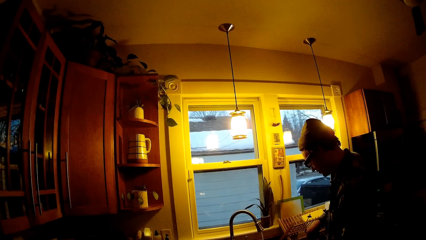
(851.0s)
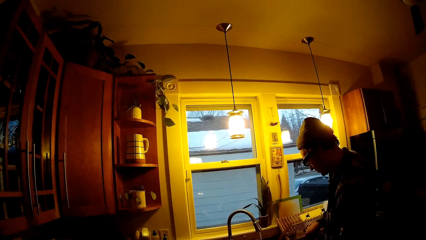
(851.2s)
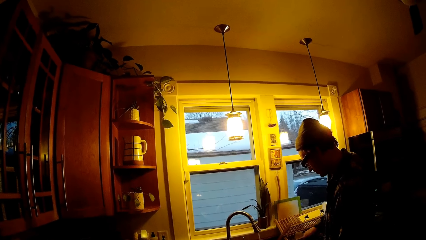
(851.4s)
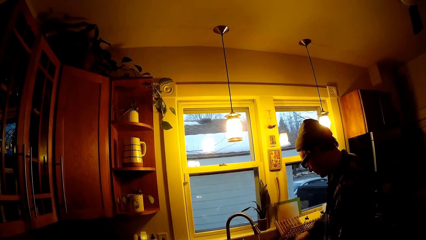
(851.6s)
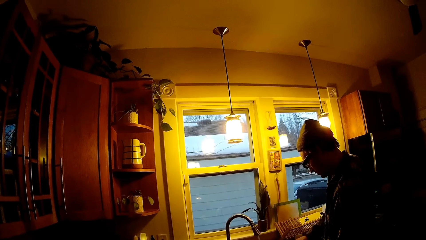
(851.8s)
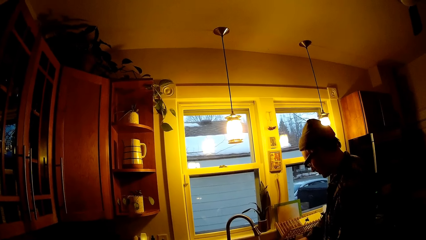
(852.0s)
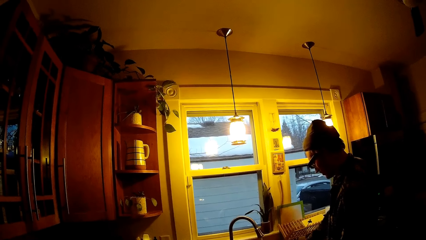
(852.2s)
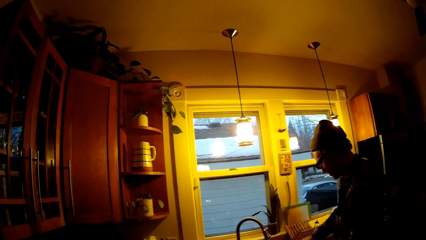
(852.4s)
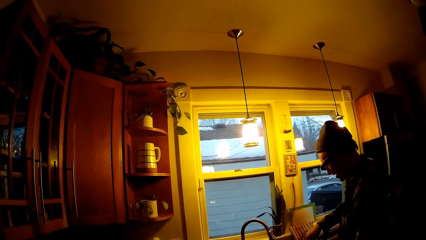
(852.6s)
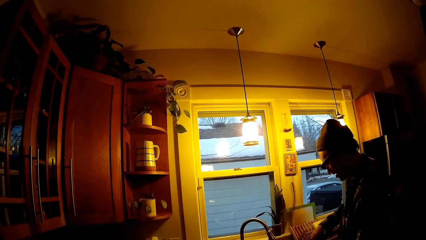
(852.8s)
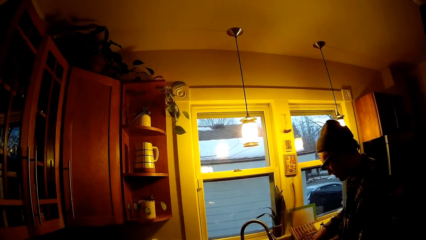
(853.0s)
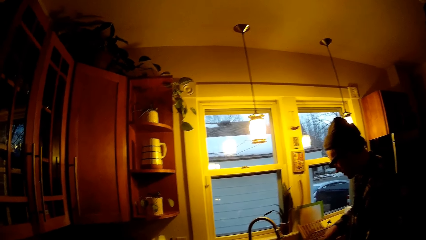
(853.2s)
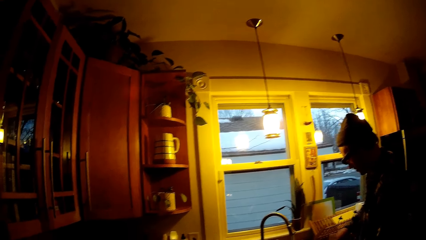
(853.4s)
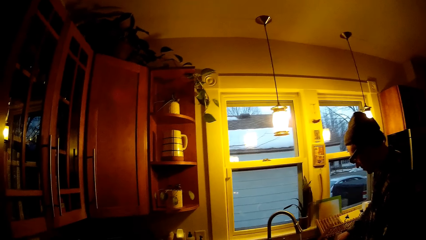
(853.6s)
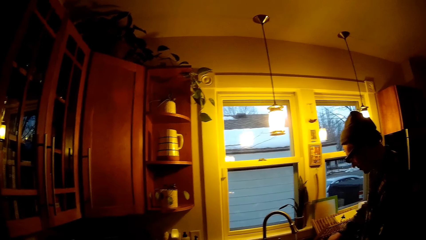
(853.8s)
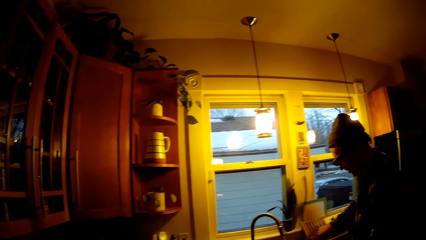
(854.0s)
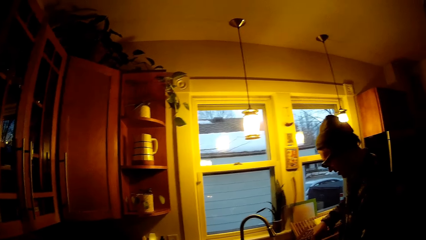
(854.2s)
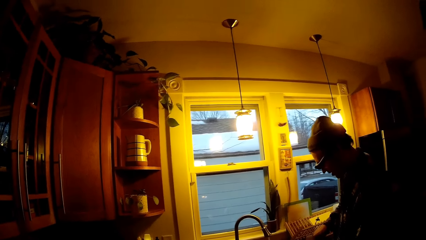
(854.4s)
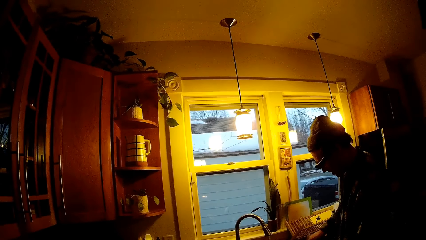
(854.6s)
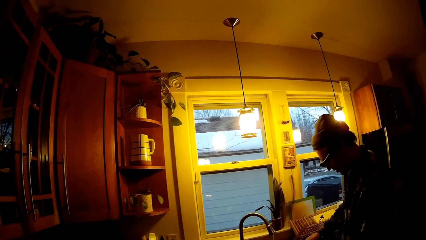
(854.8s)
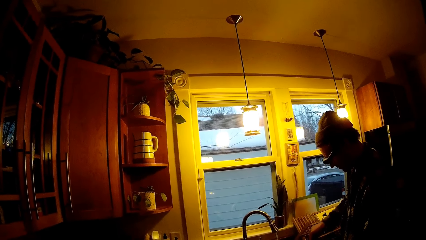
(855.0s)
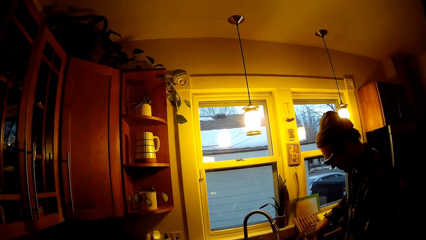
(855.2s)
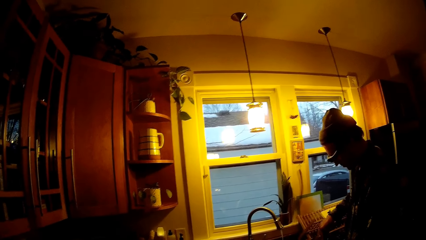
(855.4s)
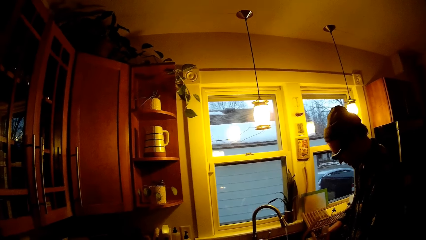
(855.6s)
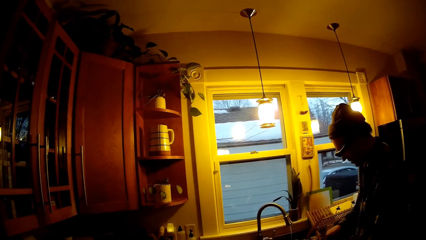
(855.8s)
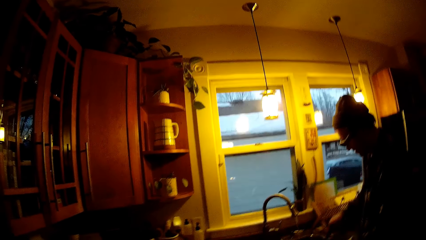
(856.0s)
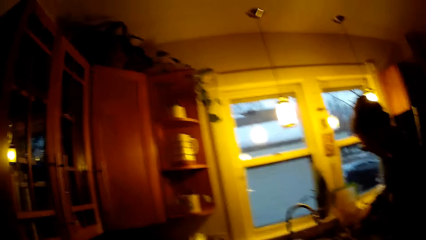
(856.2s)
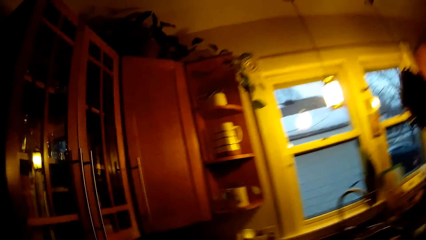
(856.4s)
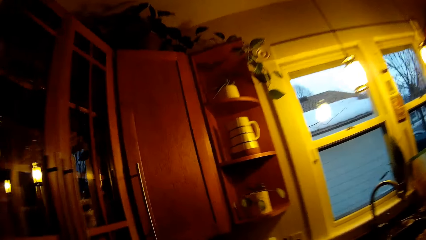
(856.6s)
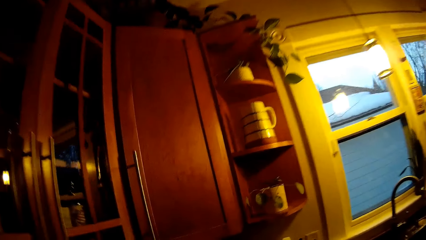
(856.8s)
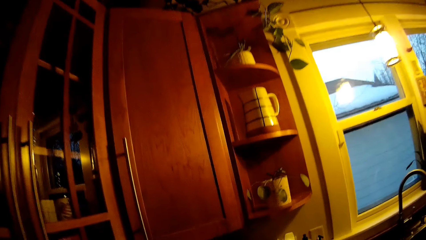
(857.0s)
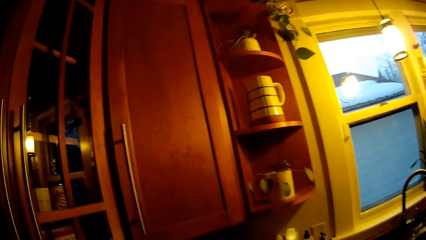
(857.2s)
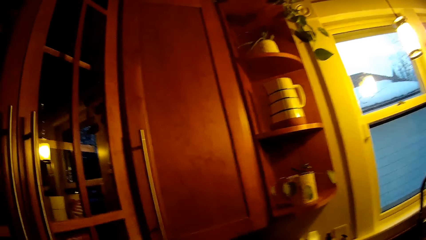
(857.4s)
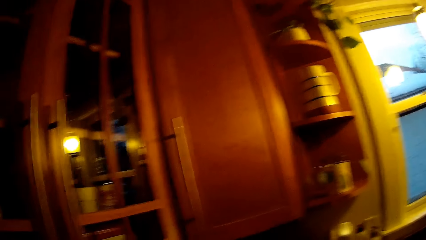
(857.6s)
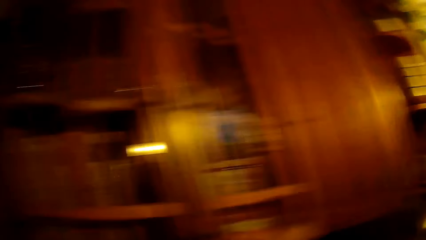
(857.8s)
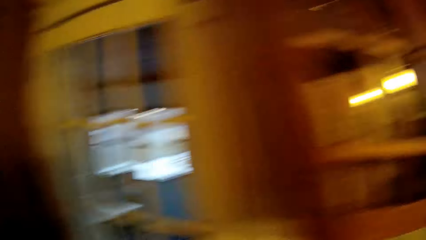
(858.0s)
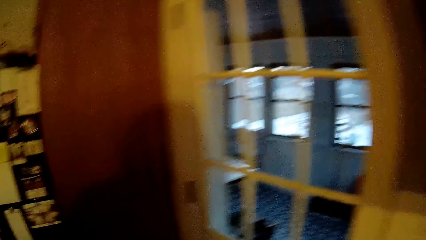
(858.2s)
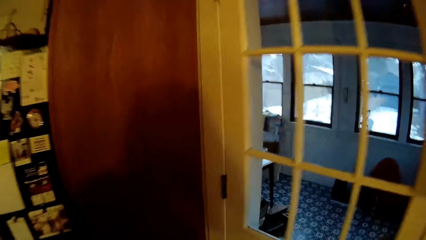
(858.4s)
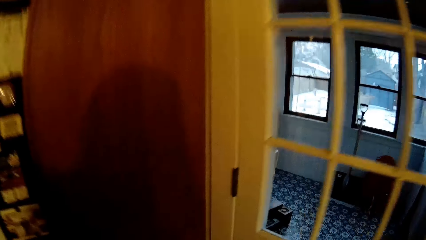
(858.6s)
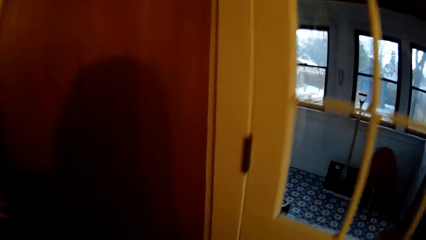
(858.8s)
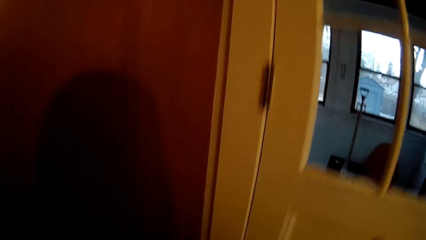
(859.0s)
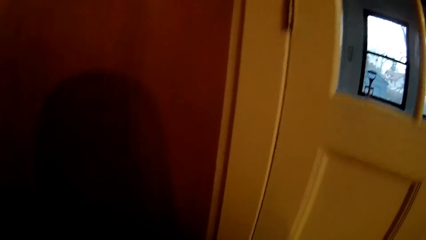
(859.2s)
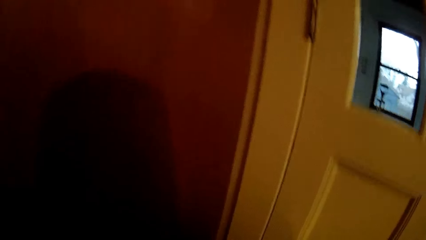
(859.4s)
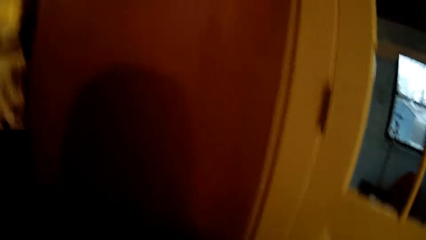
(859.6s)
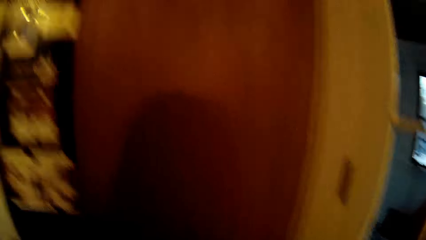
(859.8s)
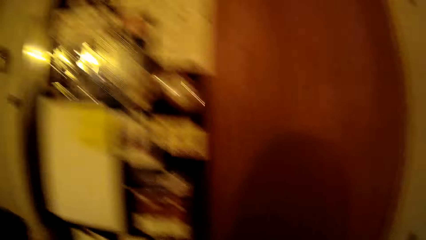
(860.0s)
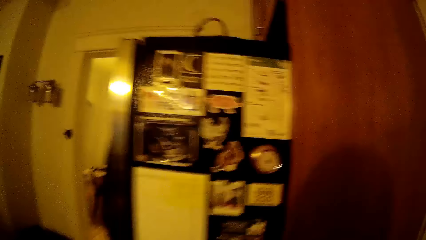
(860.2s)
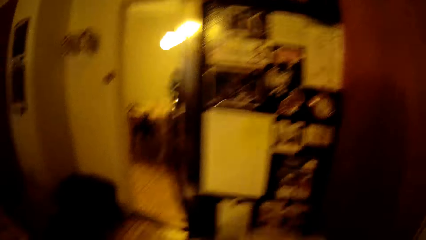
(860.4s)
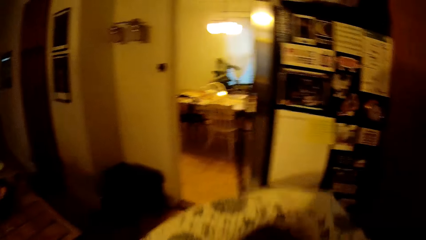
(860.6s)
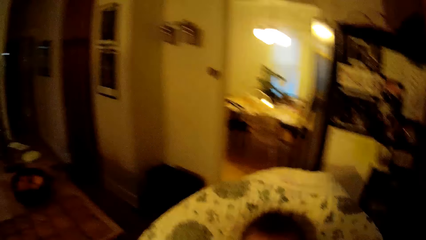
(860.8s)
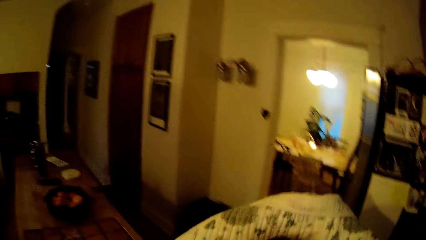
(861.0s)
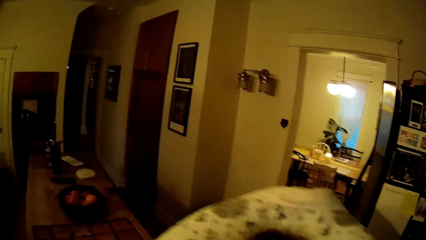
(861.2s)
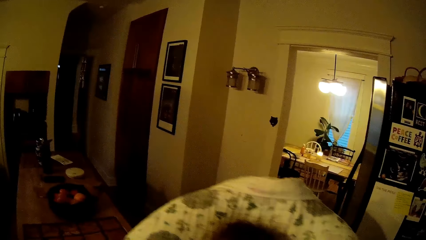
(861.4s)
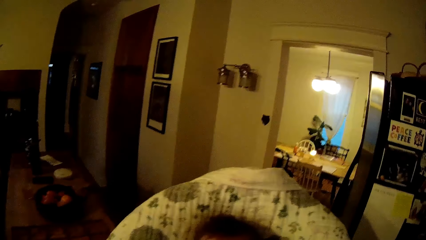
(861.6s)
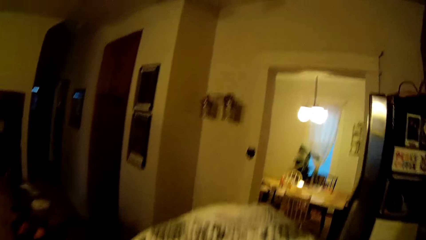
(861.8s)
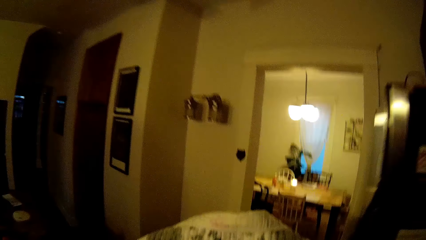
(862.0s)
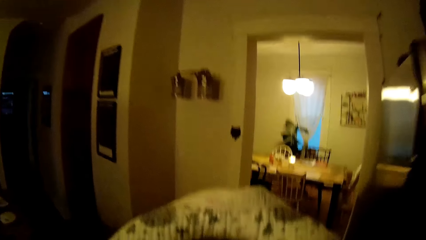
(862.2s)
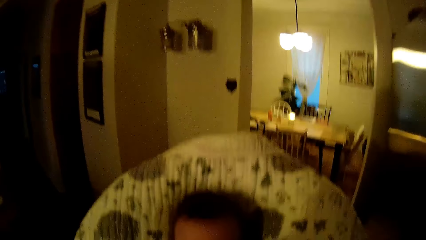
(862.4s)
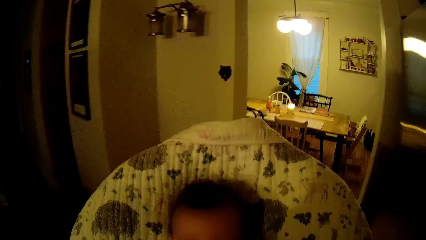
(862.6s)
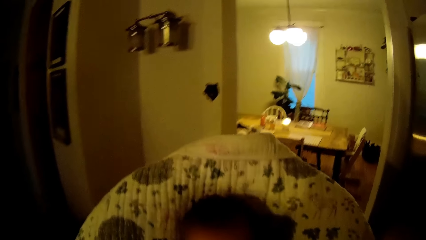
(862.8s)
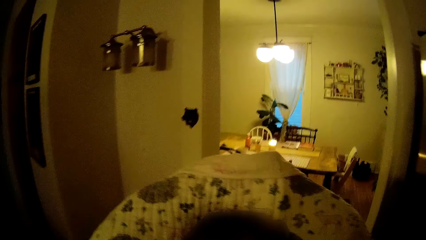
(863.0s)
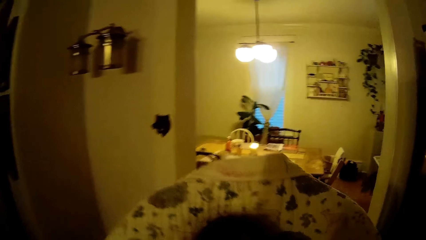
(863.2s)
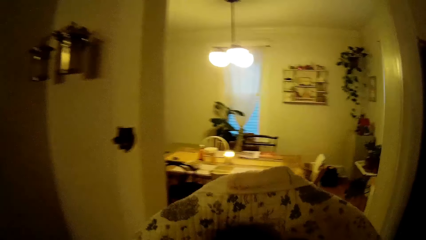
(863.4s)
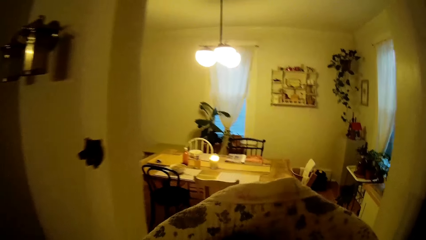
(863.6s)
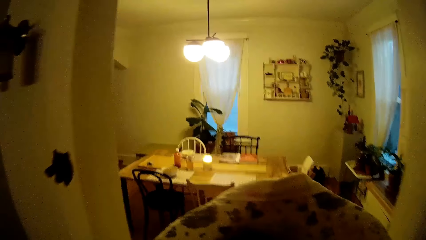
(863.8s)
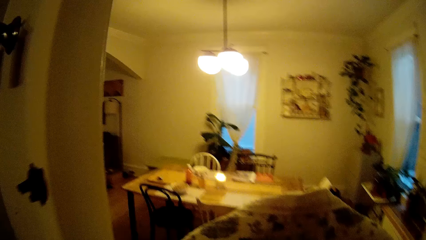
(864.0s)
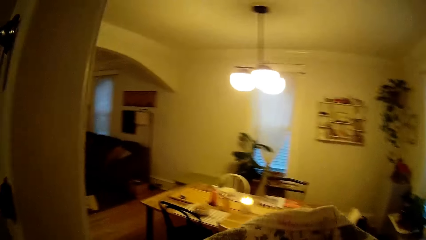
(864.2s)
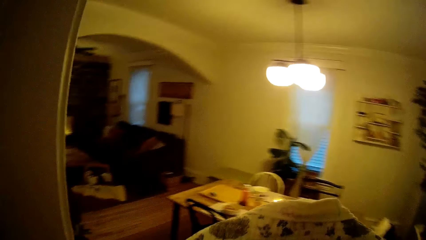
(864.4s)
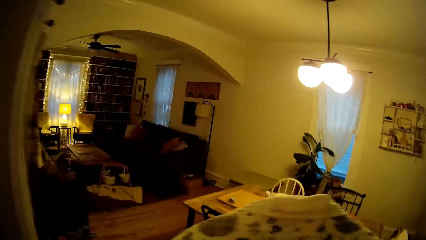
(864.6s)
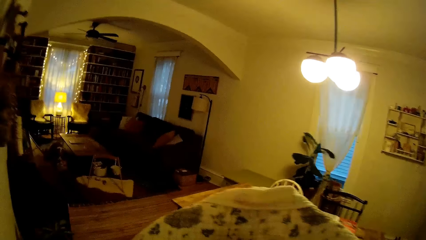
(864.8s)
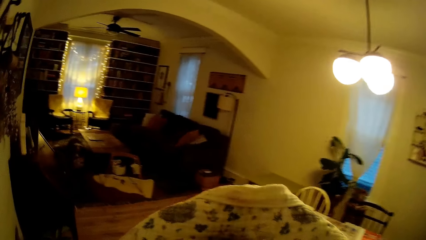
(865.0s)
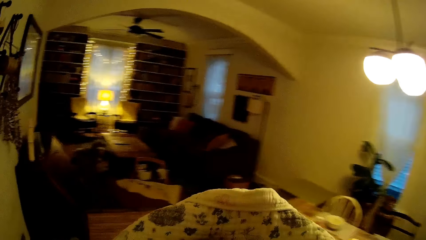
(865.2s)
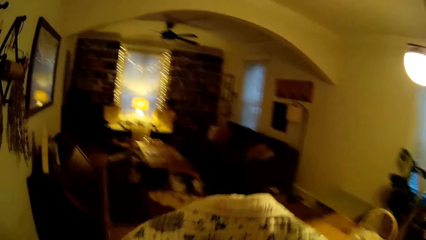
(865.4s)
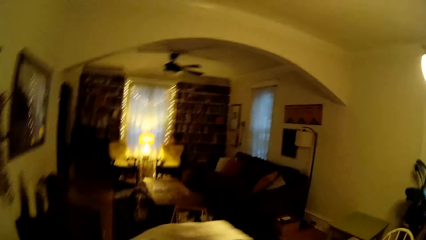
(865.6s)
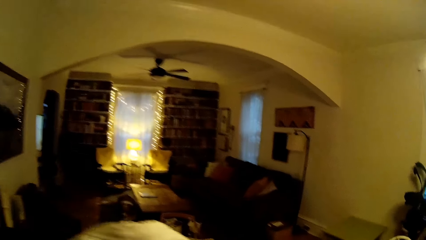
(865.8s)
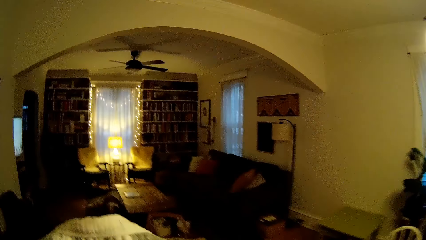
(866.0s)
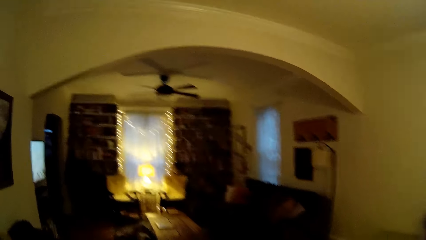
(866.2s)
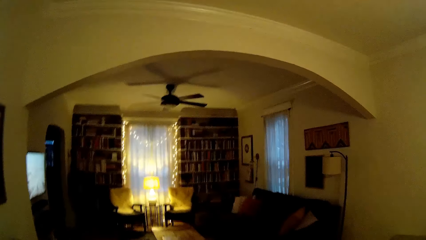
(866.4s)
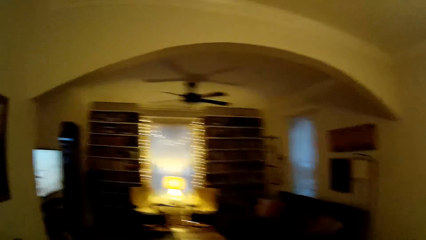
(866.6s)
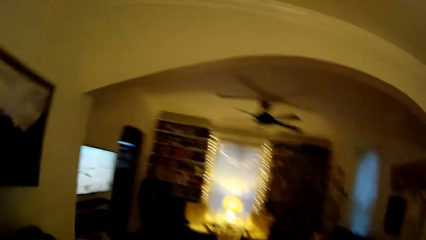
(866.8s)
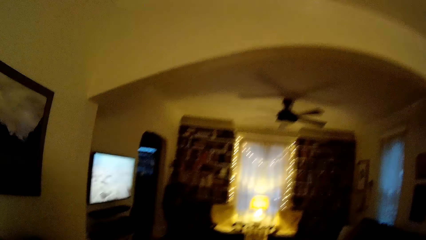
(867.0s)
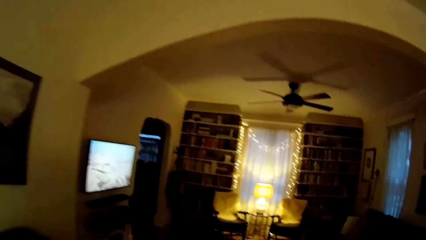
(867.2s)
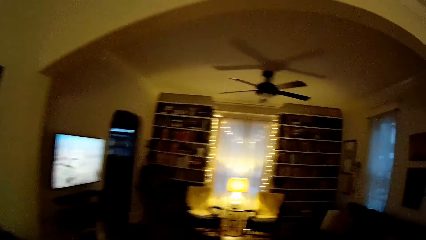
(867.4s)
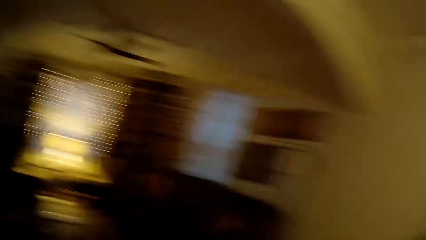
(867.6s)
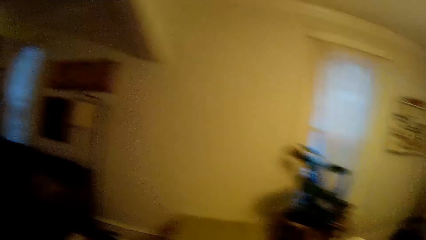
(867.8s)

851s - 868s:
The camera wearer makes sounds to a baby in a cradle. She lifts up the baby-basket with the baby in it with her hands. She walks away from the kitchen into a dining room.
